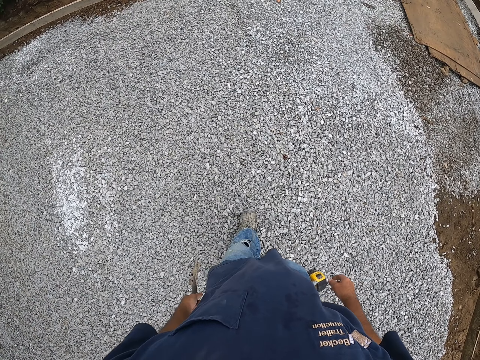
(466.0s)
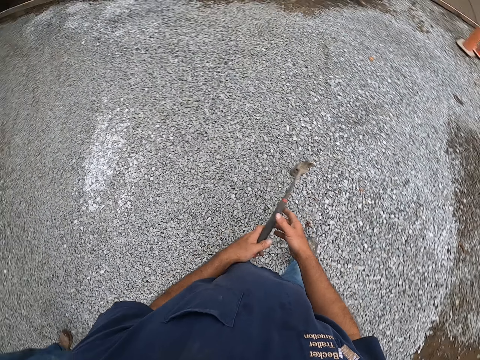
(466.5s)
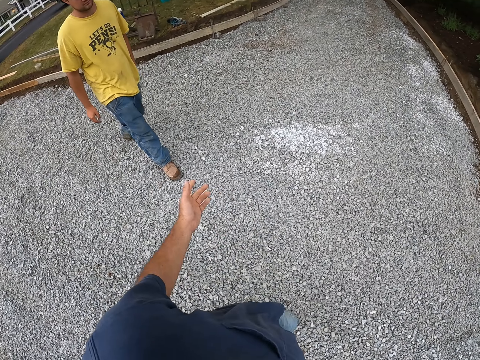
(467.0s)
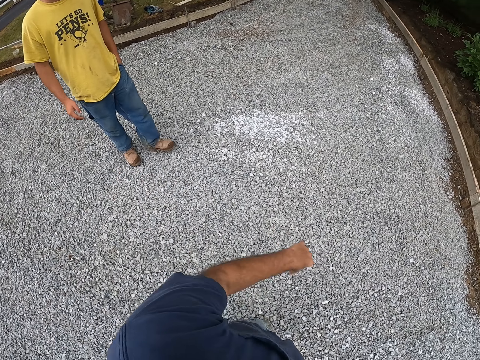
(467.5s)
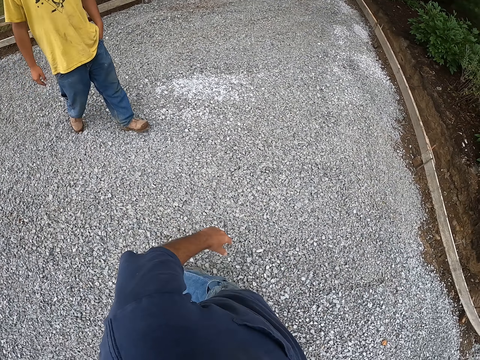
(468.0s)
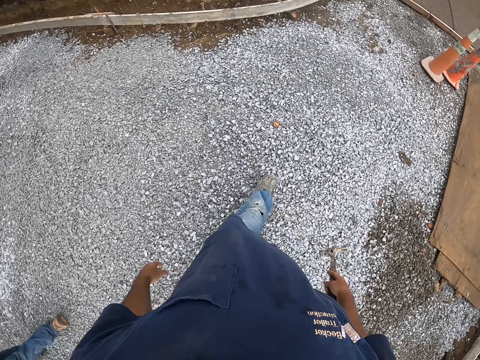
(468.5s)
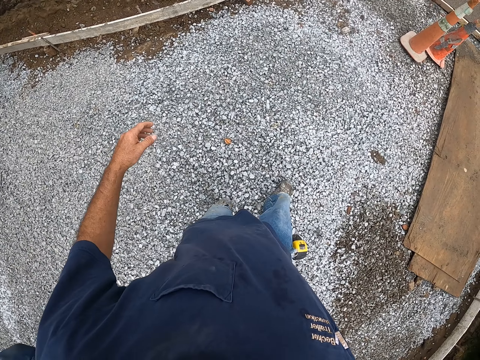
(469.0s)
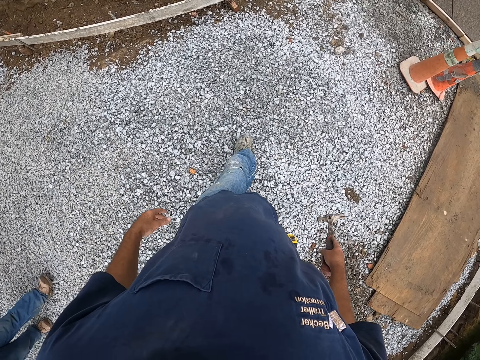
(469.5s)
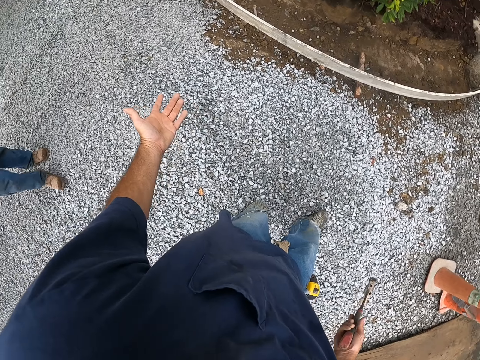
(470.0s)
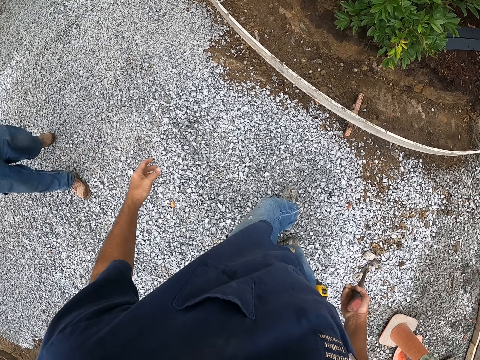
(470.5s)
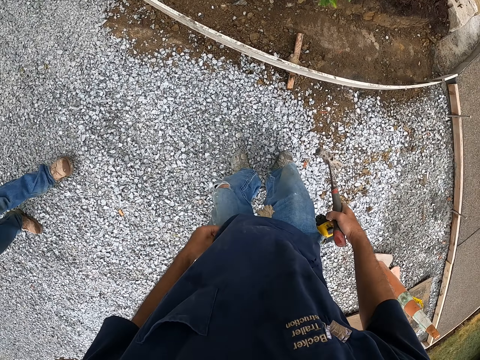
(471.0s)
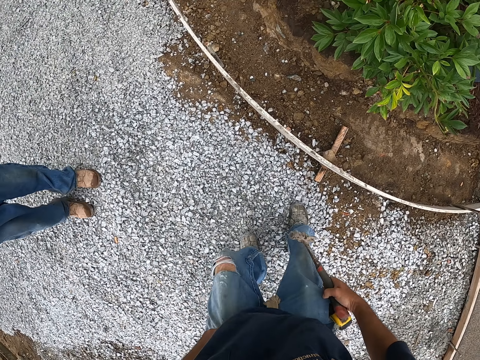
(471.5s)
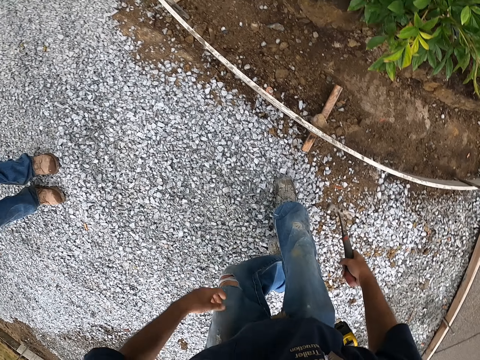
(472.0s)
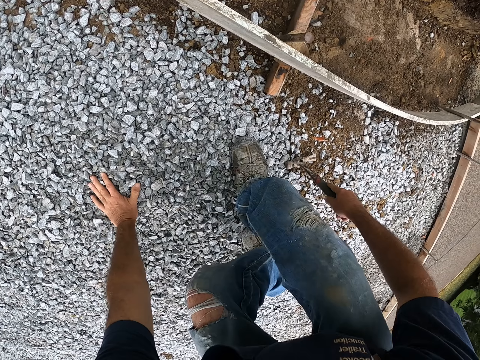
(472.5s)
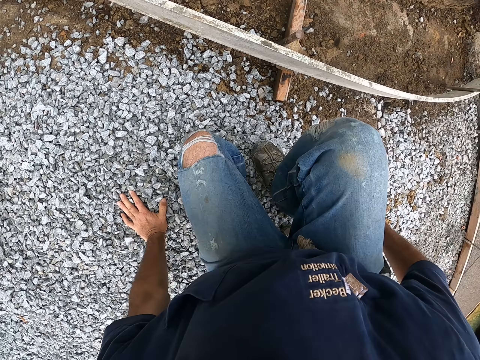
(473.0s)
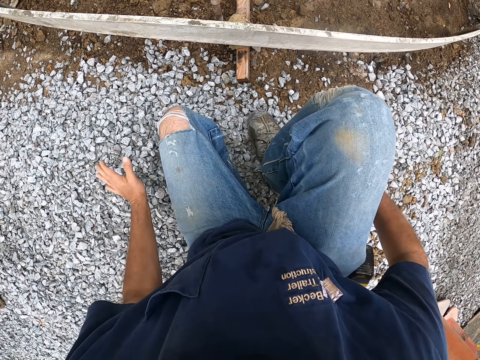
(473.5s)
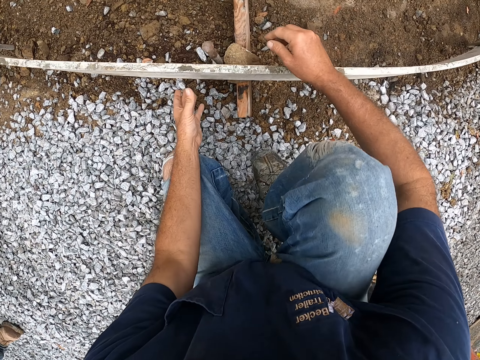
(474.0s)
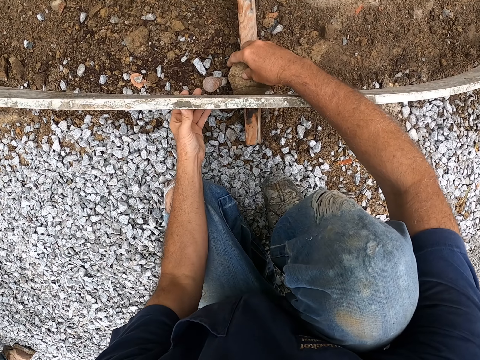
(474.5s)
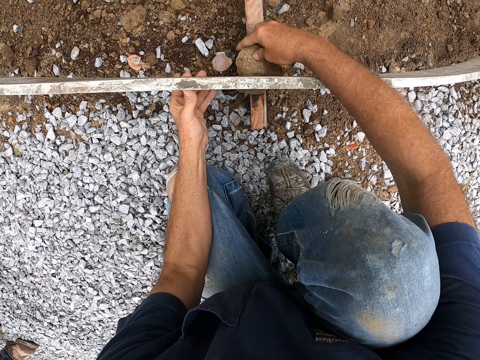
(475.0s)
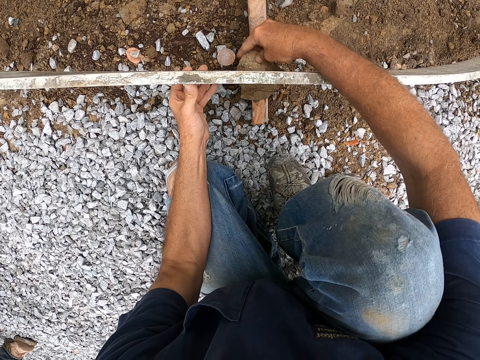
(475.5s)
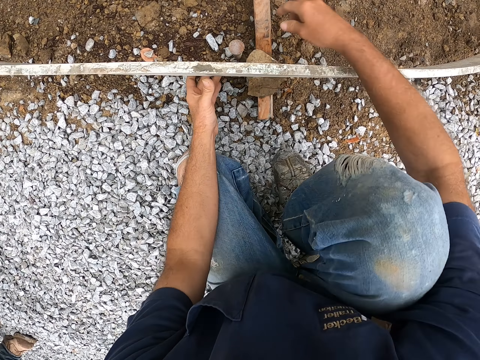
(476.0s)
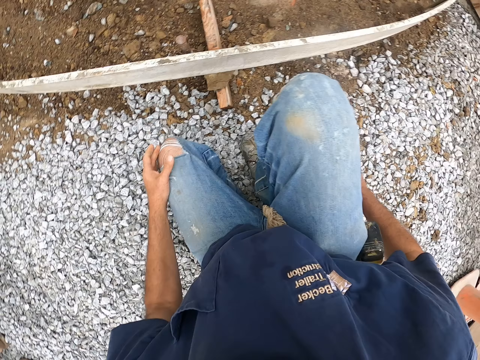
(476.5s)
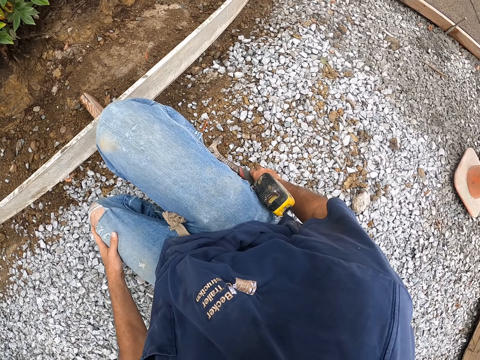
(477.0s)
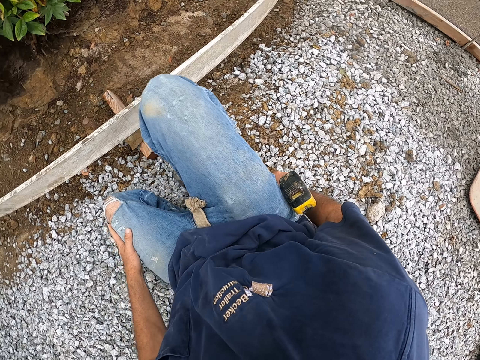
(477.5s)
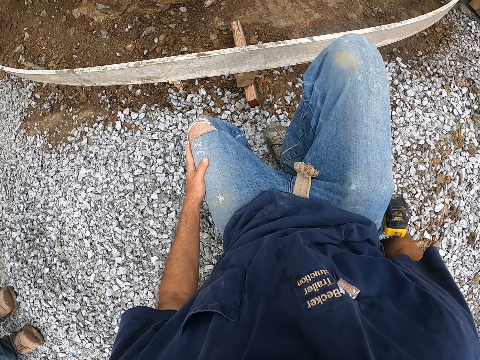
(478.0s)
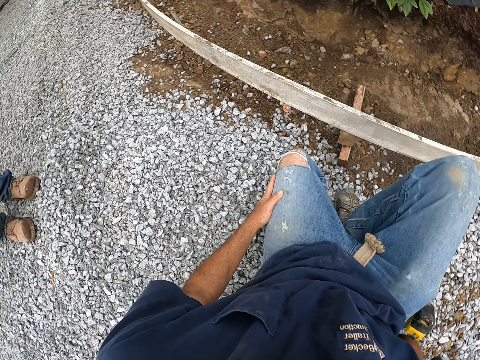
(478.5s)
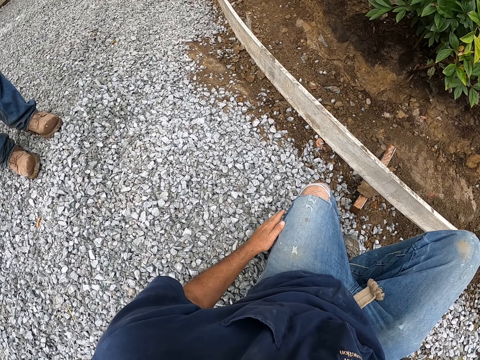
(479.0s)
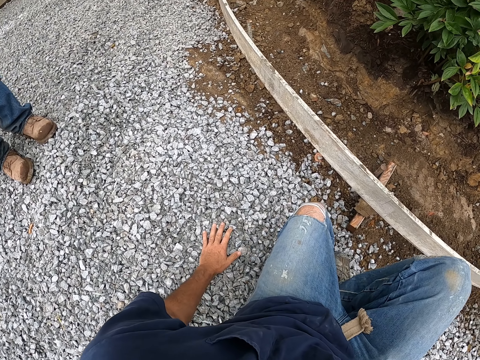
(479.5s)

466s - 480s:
A man walks on the murram road. The camera wearer places his hand on the murram. He fits a stone between two woods. He holds a wood frame and holds the wood frame on the stone.

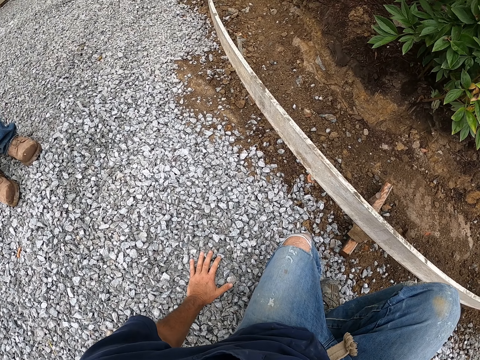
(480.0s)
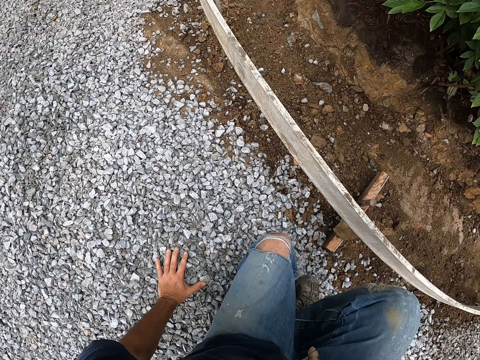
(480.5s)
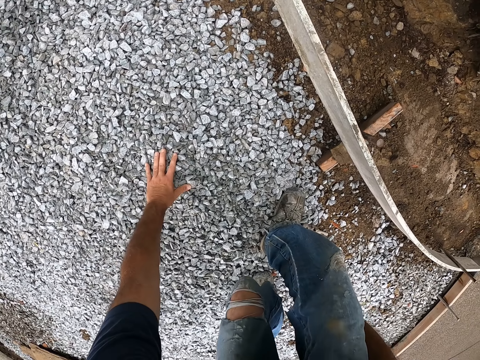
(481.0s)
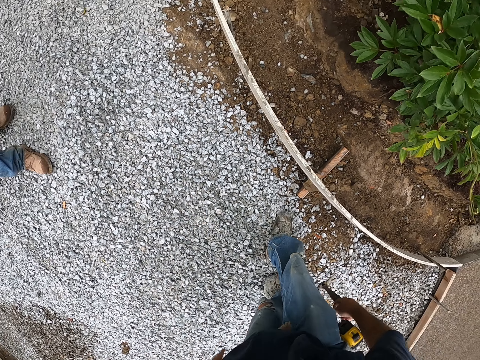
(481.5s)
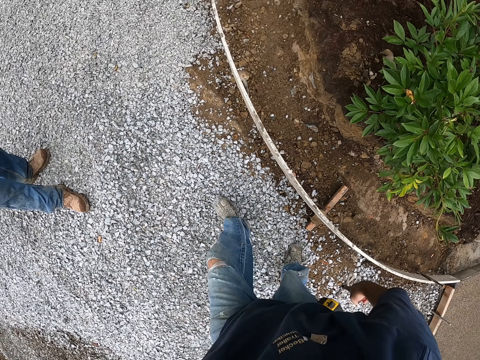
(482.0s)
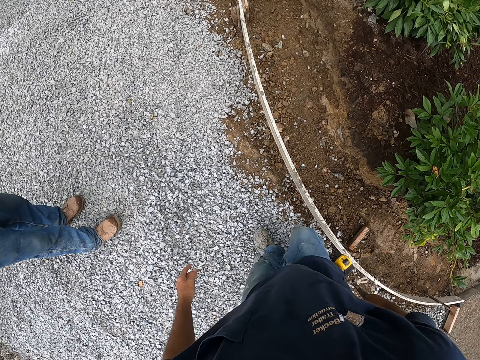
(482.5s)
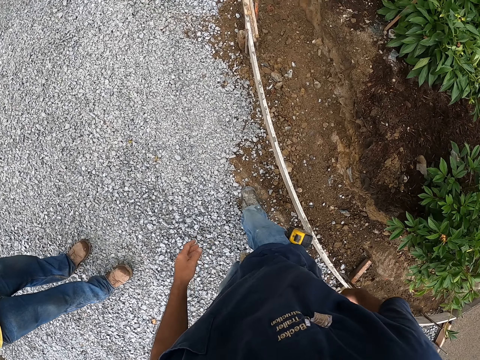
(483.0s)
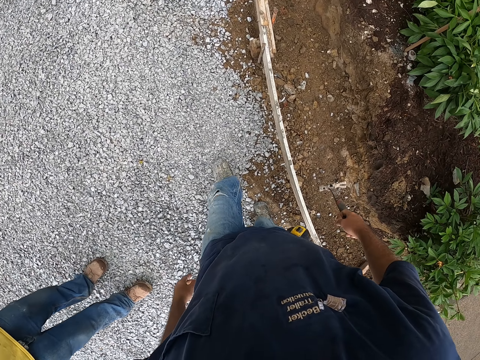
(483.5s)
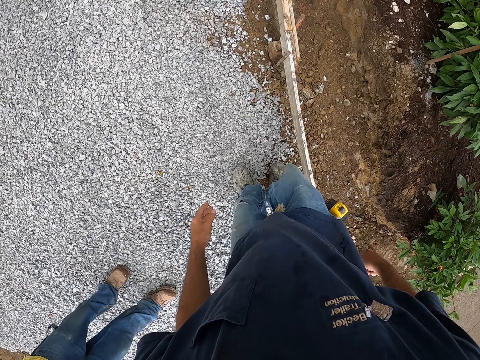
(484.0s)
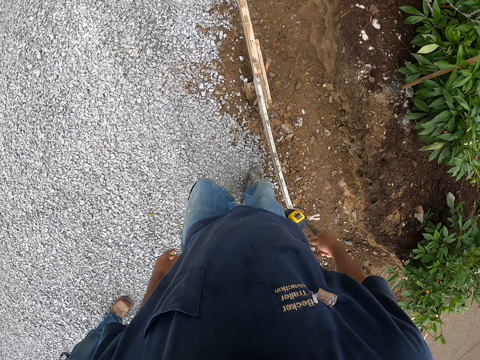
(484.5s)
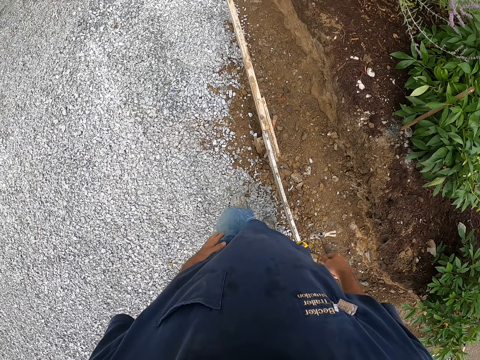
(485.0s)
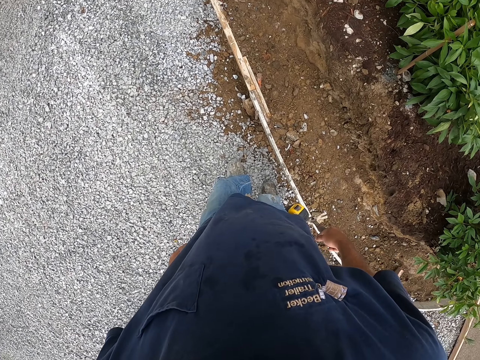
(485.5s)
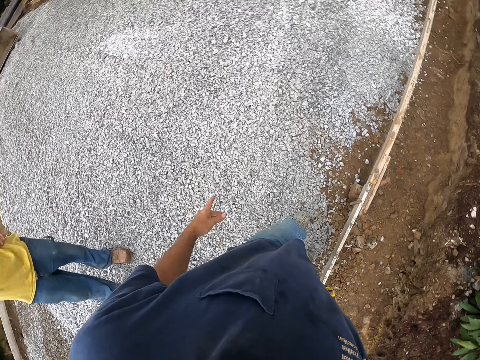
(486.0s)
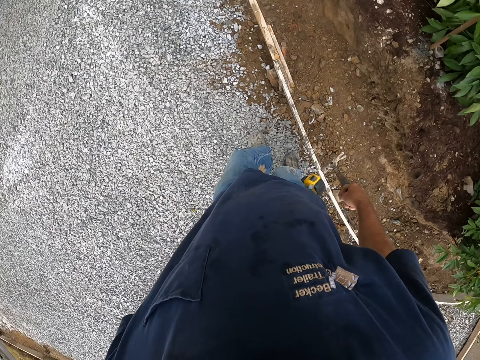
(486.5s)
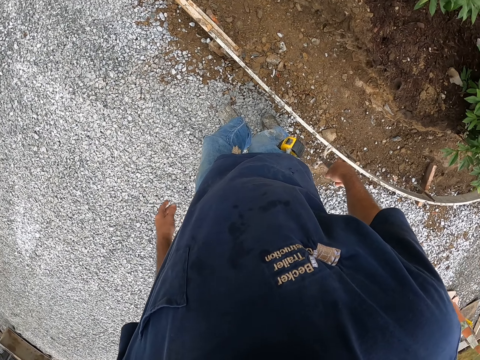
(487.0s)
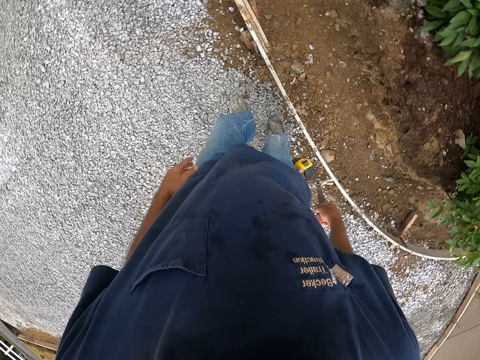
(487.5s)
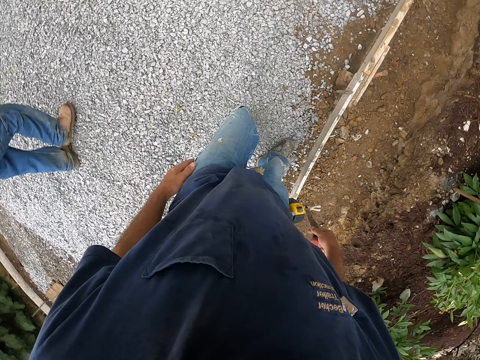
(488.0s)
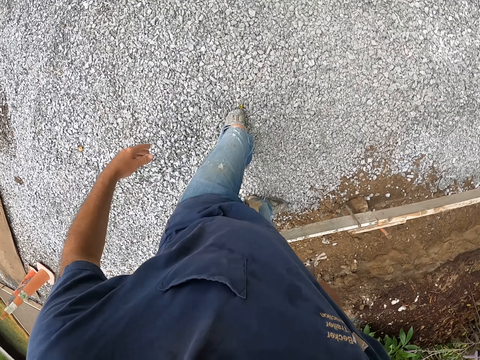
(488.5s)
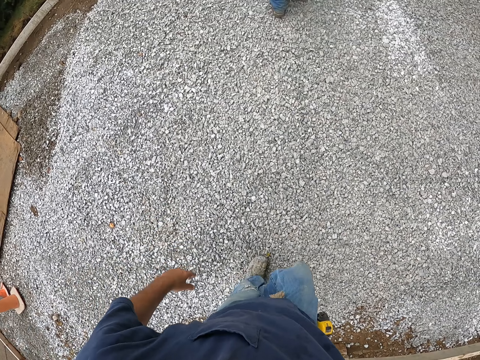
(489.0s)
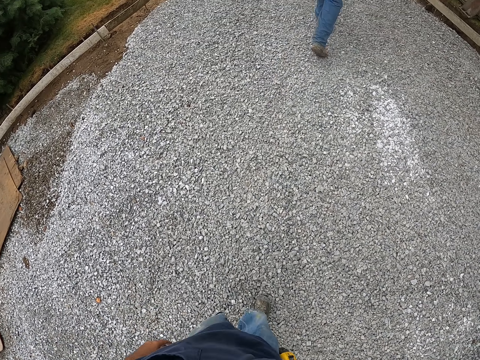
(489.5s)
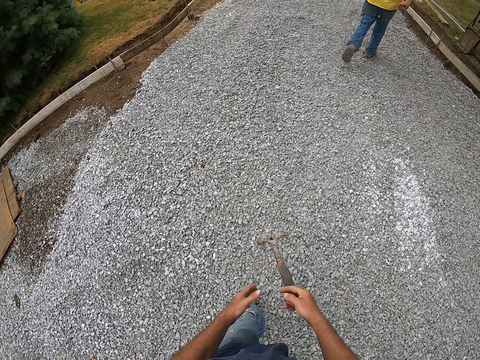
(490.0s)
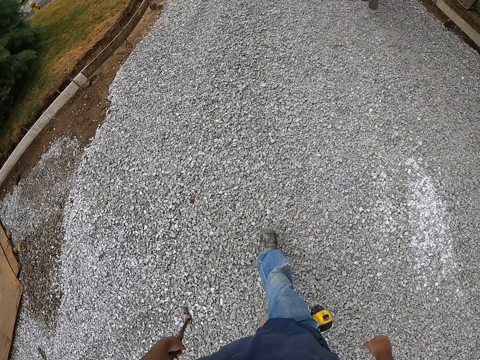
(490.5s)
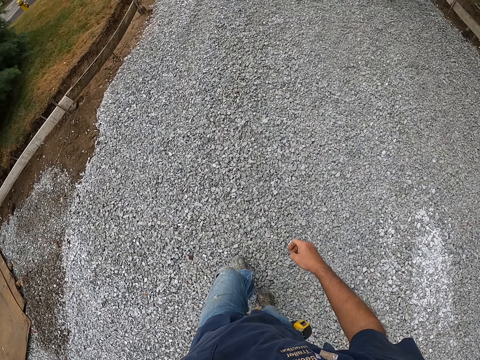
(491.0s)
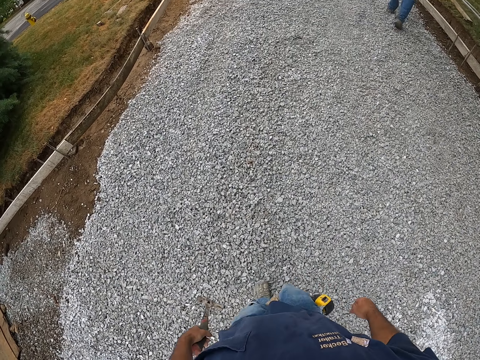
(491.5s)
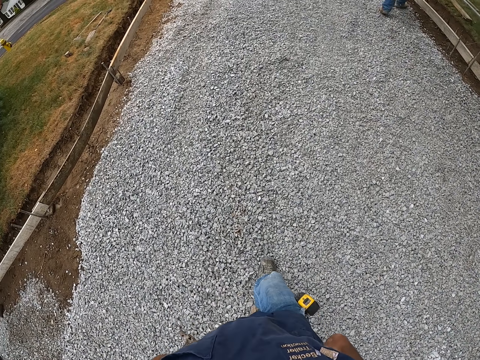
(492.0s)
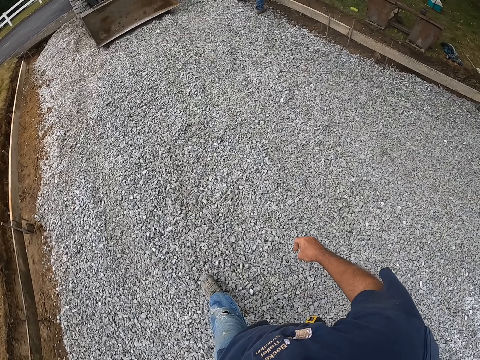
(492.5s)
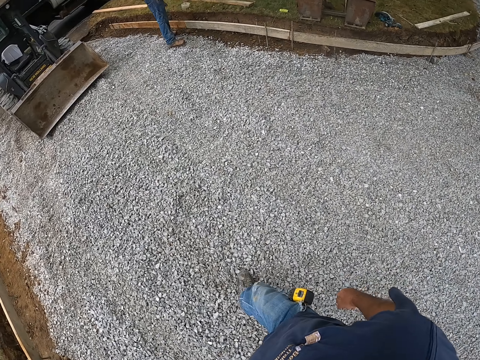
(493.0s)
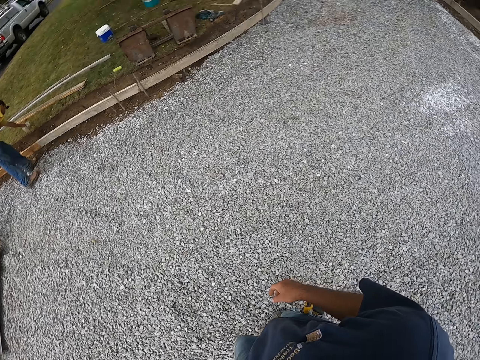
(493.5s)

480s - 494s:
The camera wearer walks on the murram road. A man walks on the murram road. The camera wearer walks on the murram road.
